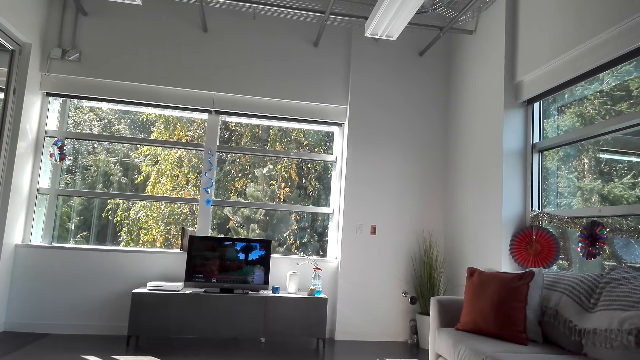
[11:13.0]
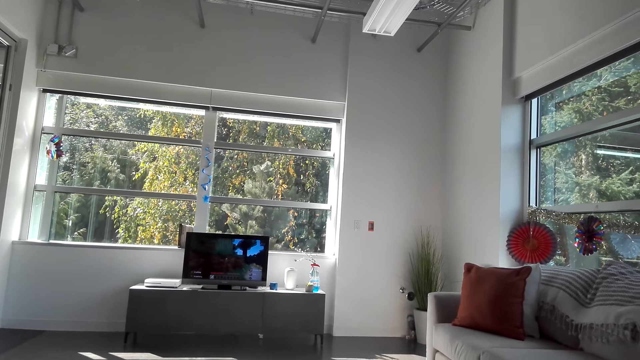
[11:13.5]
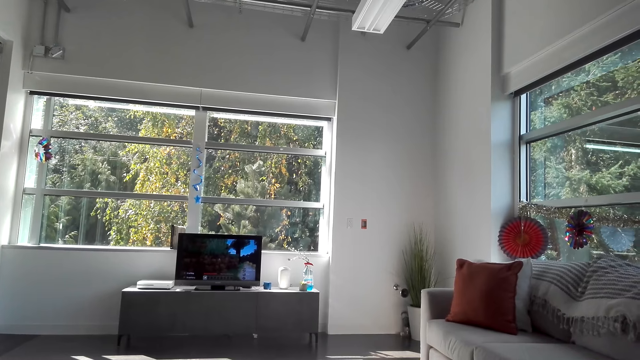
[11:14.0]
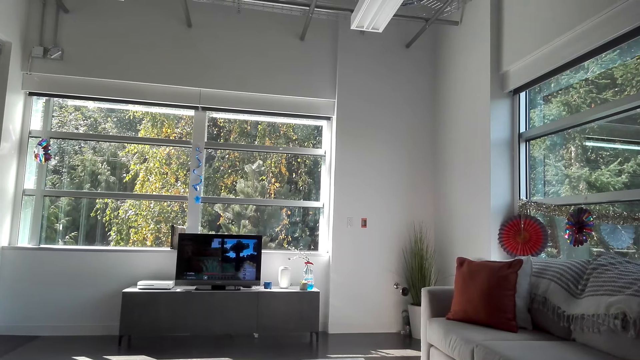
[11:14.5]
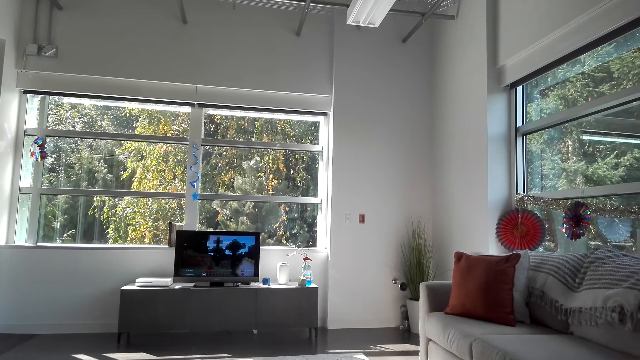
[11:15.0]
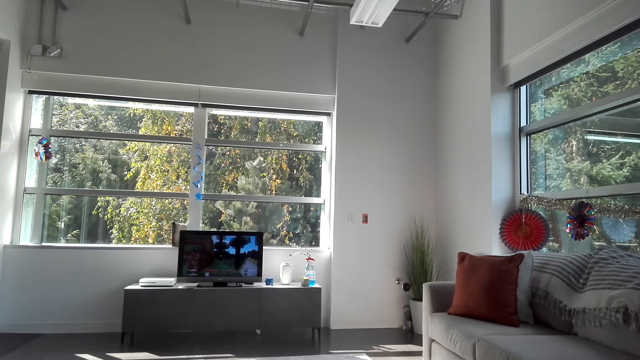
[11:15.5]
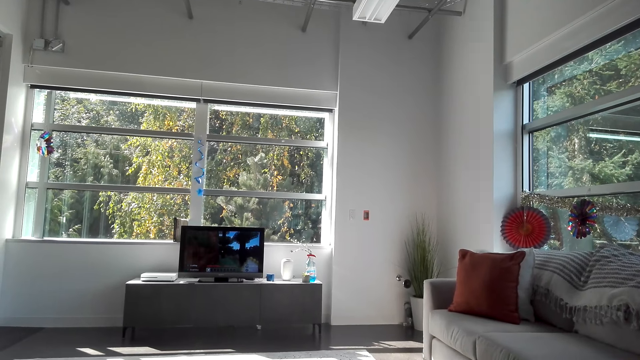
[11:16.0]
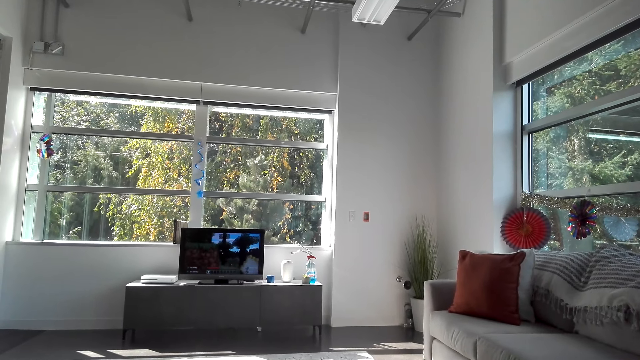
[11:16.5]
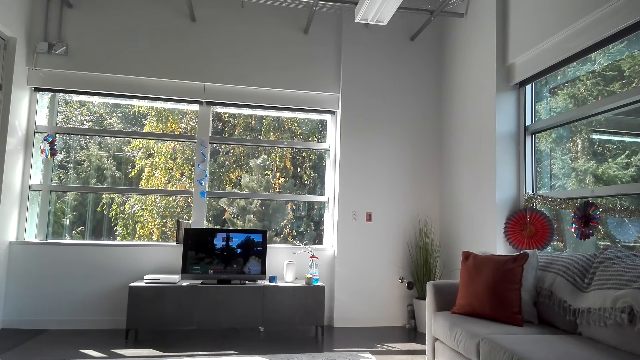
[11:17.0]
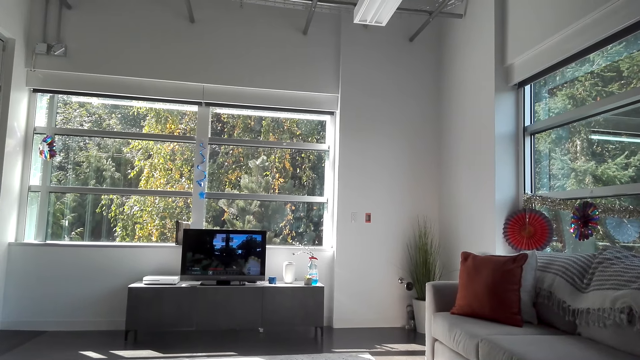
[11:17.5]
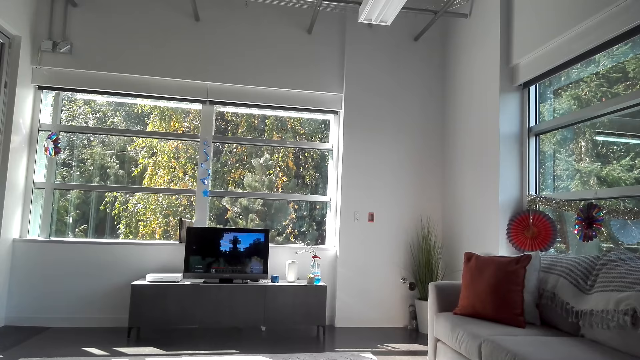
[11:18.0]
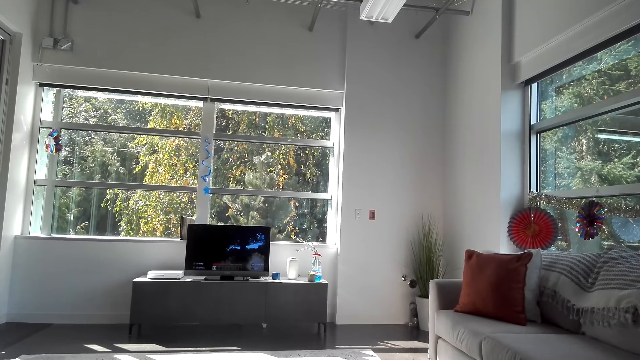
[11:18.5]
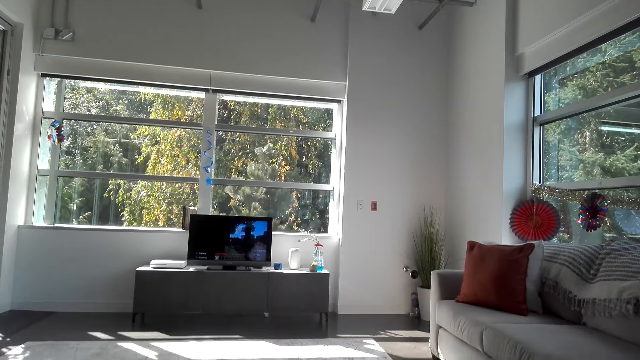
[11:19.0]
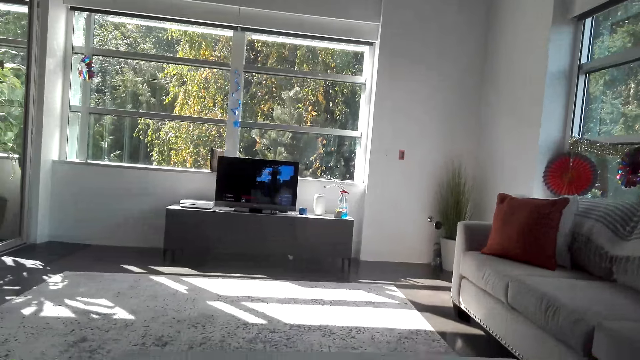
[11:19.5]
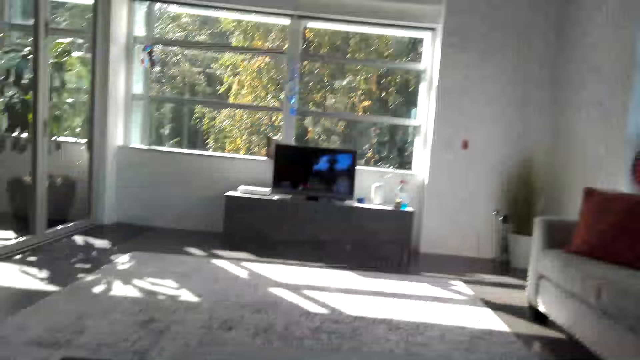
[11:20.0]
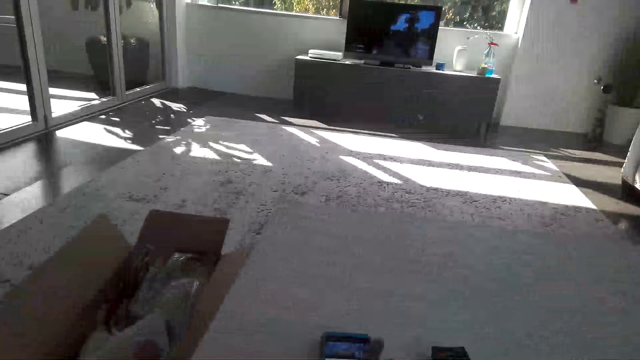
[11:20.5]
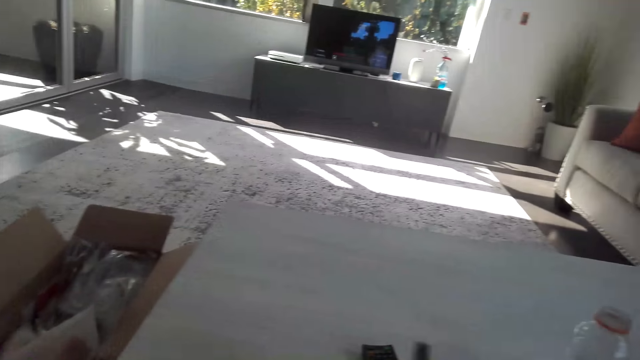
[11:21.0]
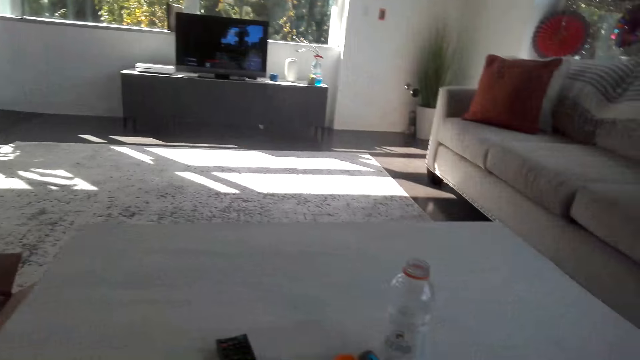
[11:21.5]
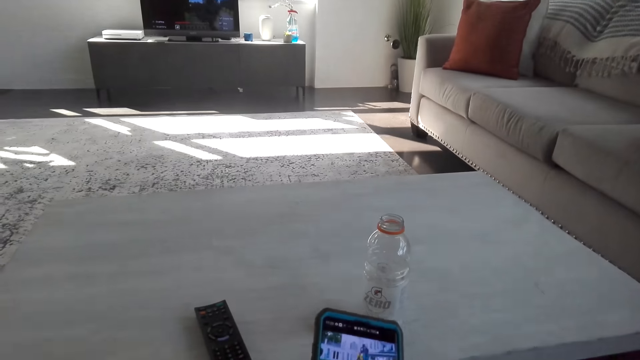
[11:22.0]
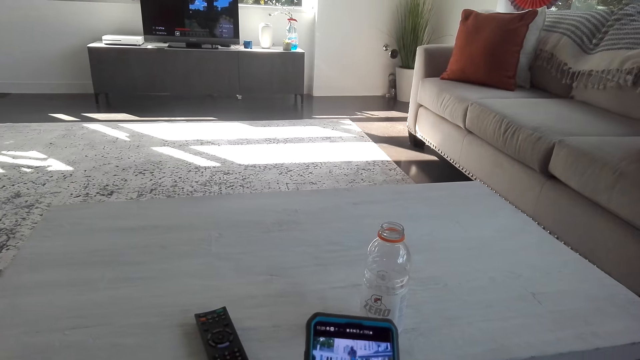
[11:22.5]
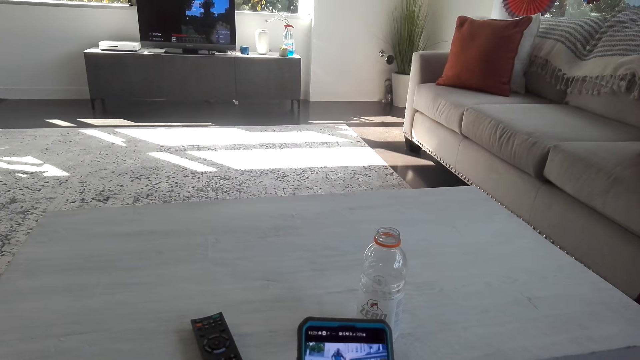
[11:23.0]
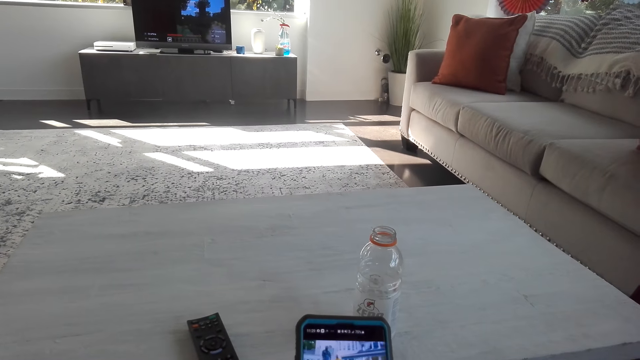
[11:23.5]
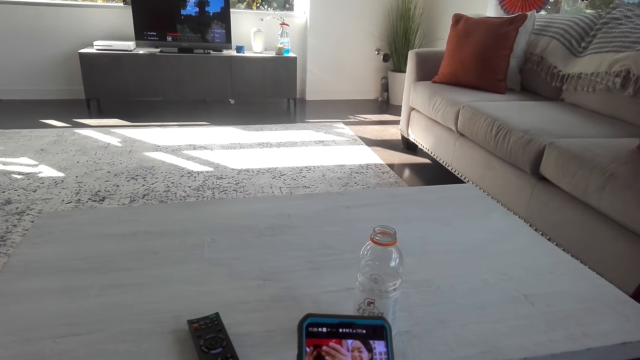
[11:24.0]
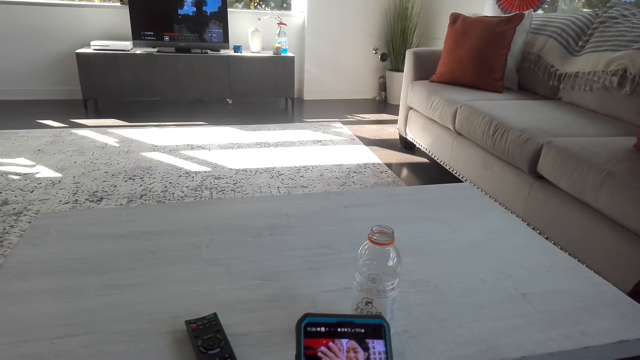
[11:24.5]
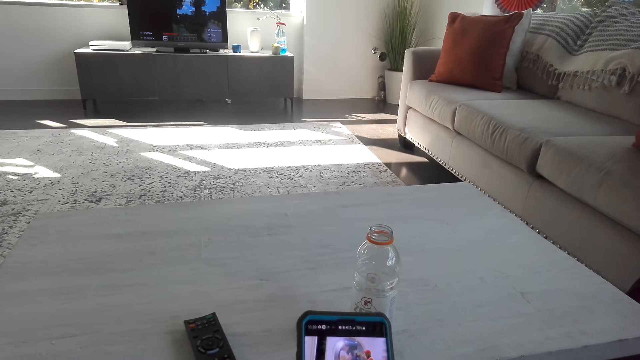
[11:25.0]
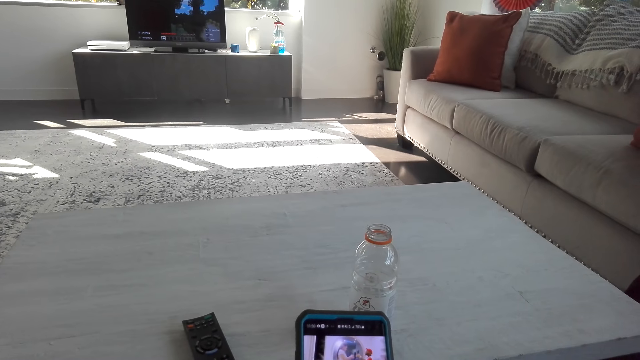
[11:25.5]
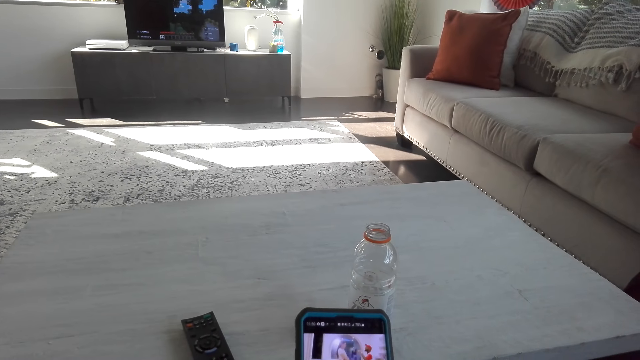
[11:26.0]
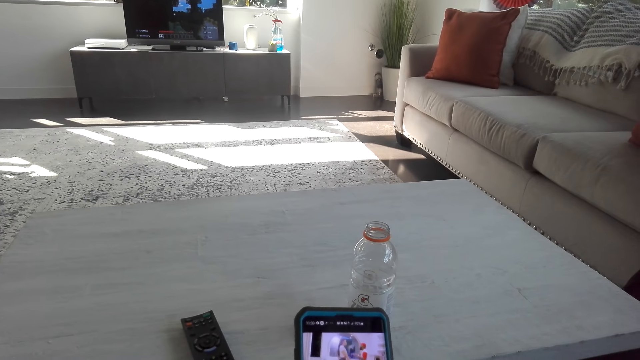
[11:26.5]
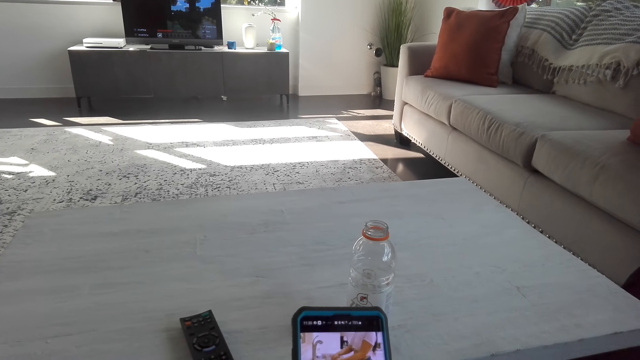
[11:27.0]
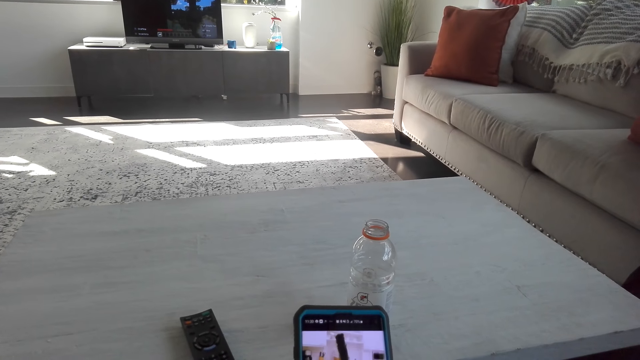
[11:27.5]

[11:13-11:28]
The camera wearer plays the game. They hold the phone. They dial the phone.

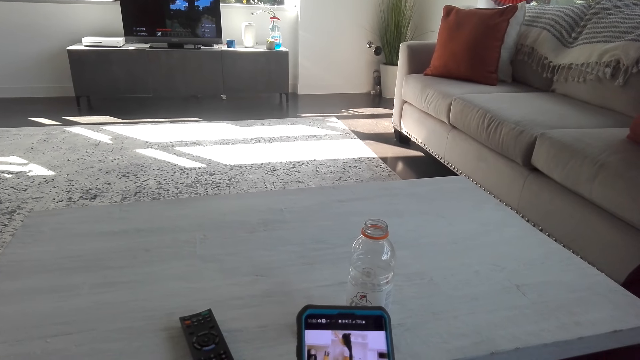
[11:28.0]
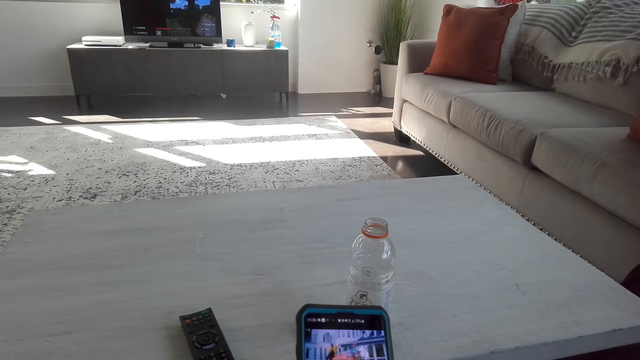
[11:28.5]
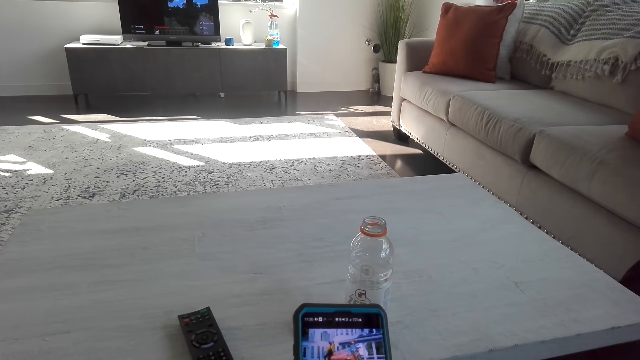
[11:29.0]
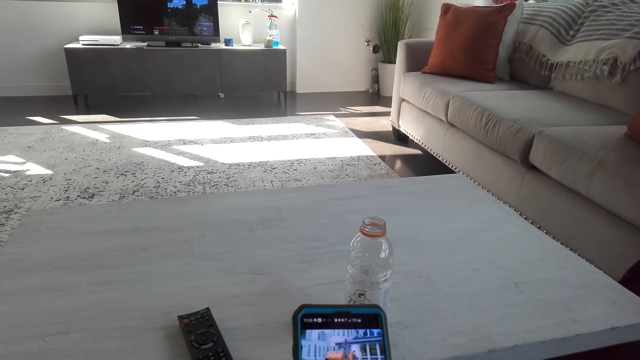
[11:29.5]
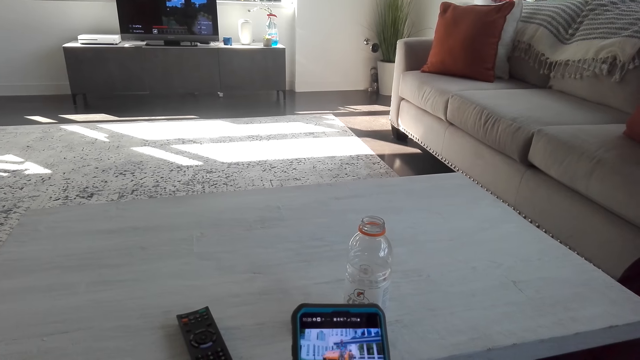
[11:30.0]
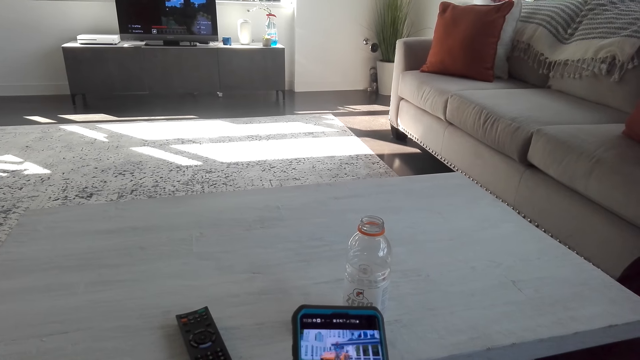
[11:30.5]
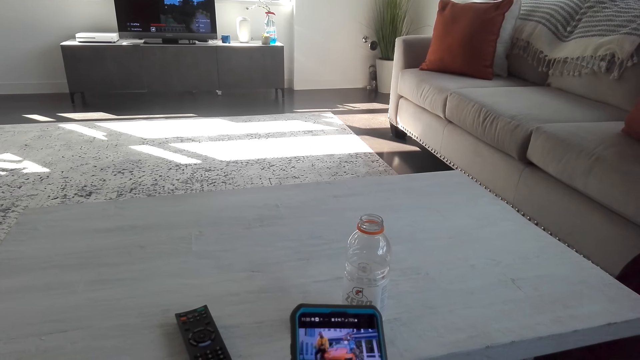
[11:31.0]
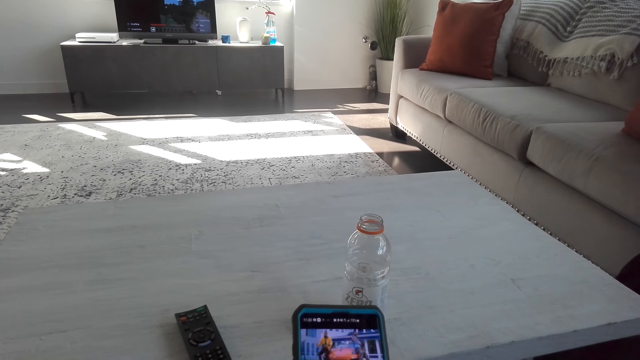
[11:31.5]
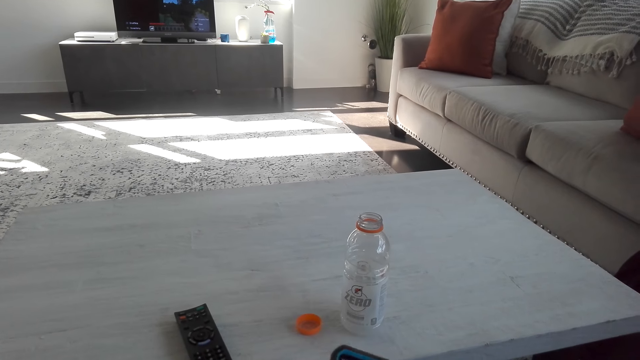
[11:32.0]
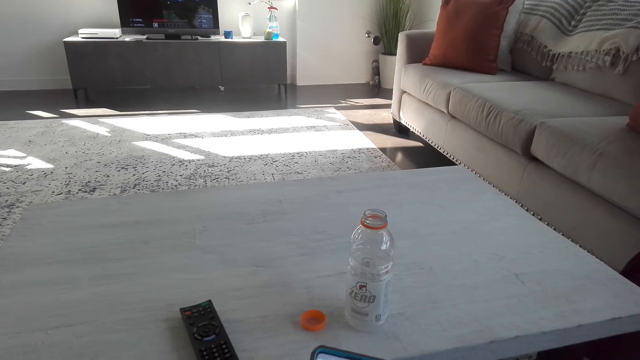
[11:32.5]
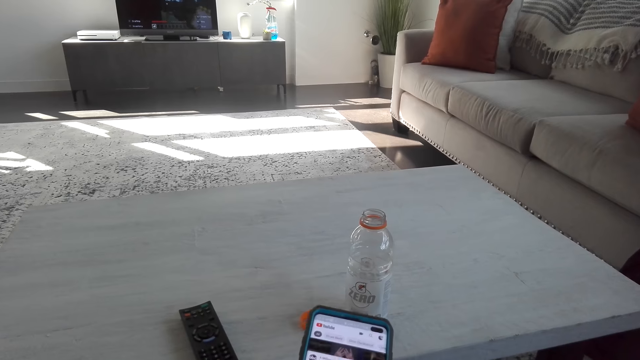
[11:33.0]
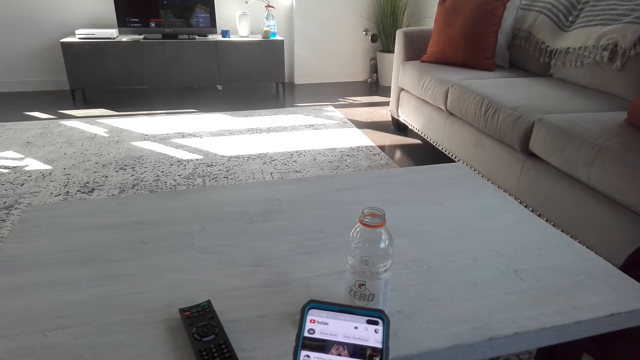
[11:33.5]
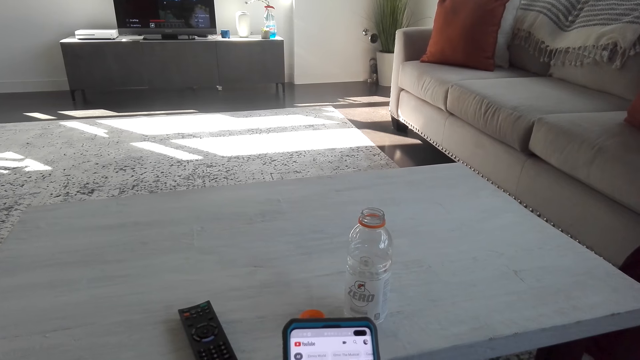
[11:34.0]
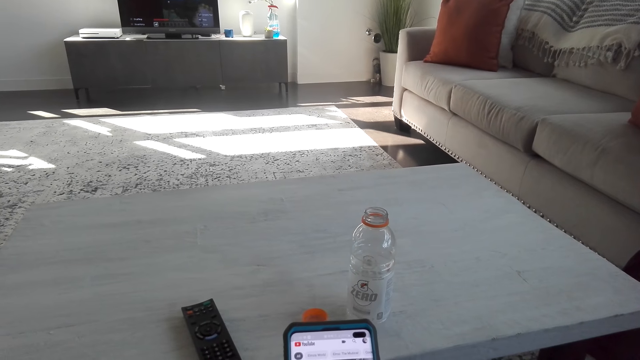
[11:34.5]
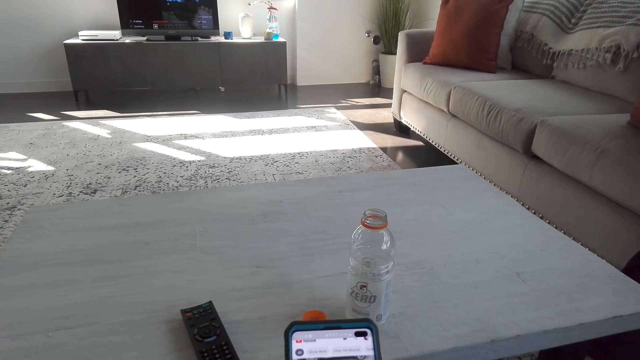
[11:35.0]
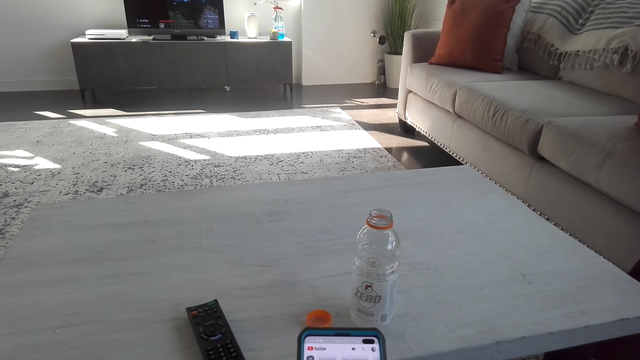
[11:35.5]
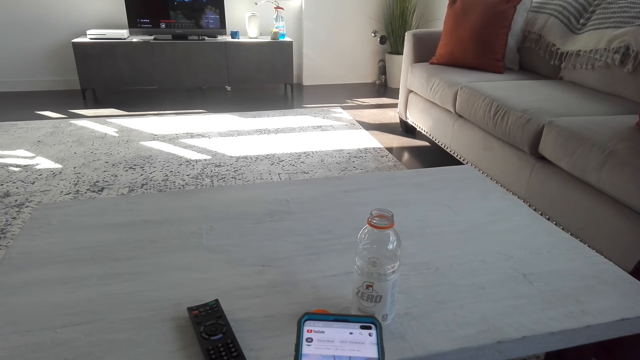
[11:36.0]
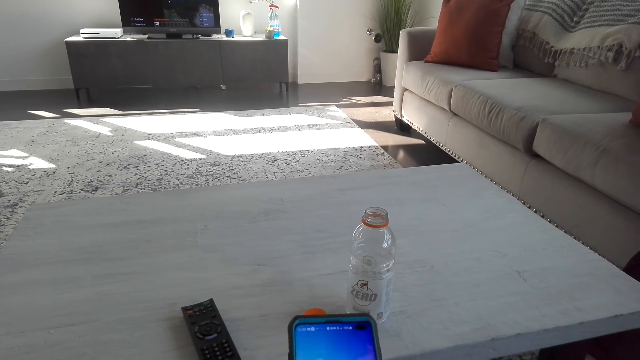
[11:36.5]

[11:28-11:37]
The camera wearer looks at the phone.
